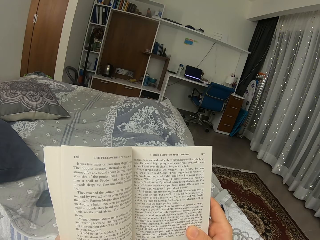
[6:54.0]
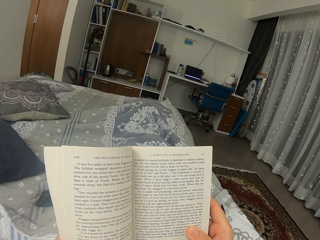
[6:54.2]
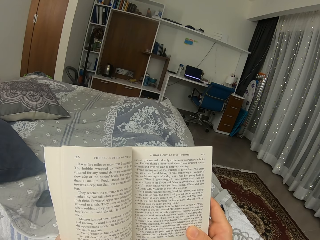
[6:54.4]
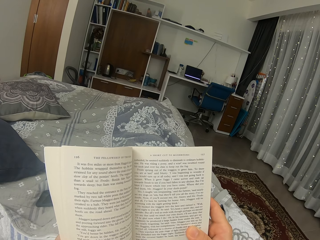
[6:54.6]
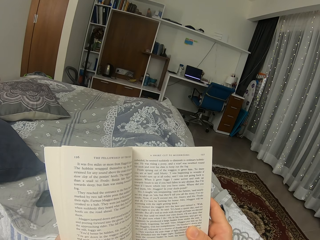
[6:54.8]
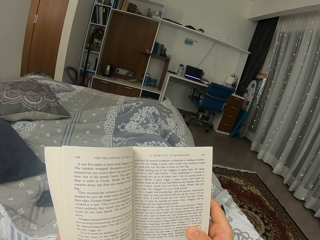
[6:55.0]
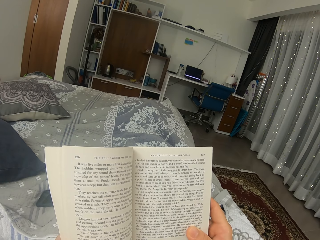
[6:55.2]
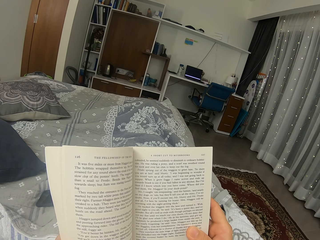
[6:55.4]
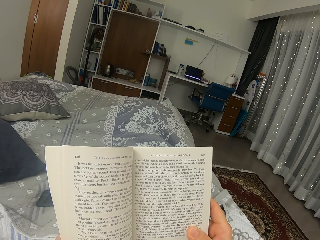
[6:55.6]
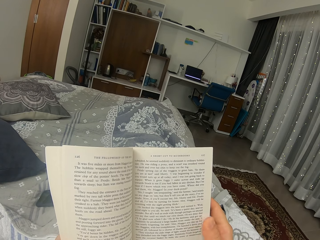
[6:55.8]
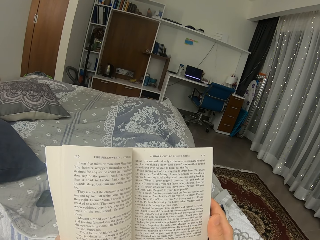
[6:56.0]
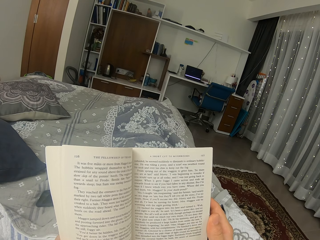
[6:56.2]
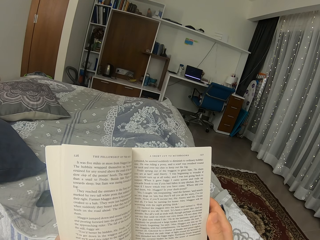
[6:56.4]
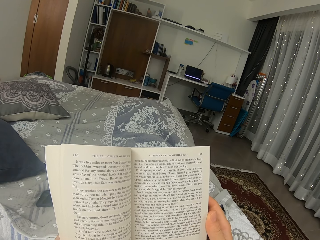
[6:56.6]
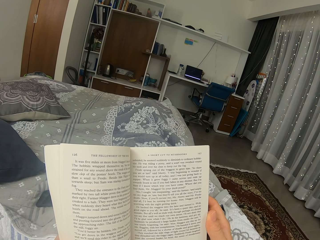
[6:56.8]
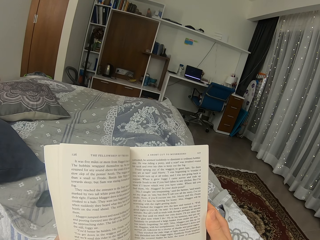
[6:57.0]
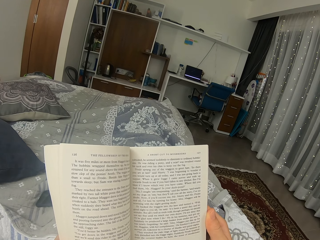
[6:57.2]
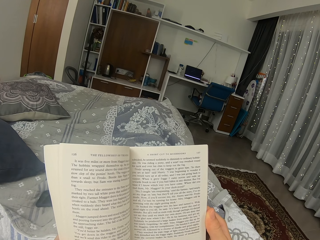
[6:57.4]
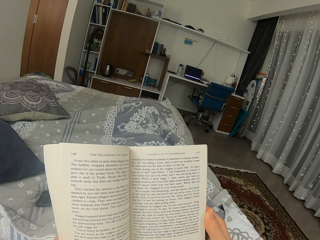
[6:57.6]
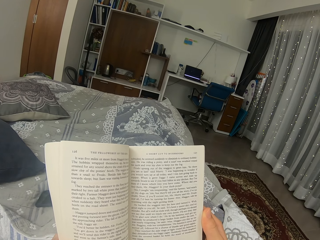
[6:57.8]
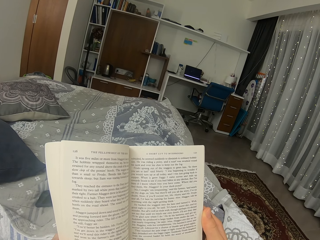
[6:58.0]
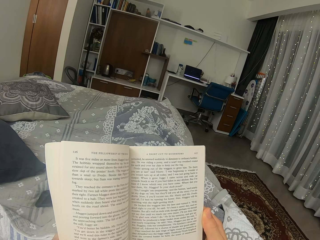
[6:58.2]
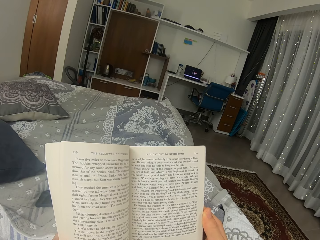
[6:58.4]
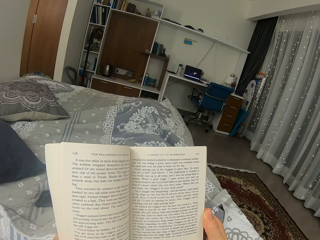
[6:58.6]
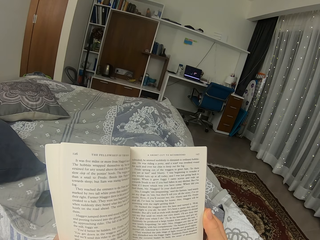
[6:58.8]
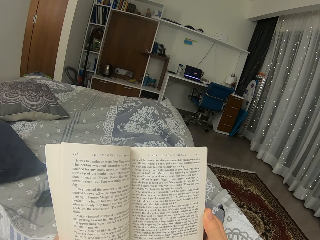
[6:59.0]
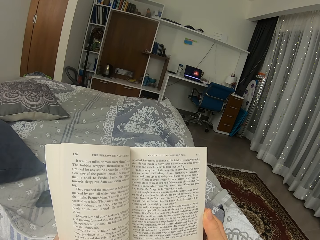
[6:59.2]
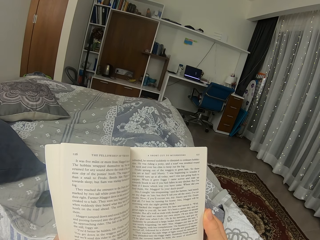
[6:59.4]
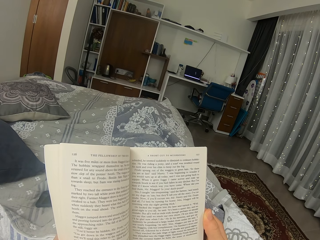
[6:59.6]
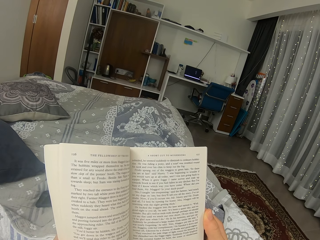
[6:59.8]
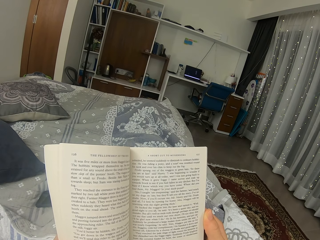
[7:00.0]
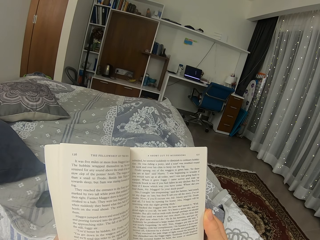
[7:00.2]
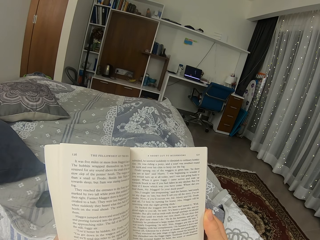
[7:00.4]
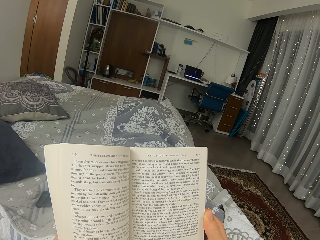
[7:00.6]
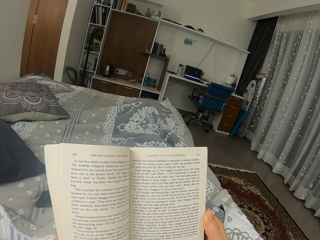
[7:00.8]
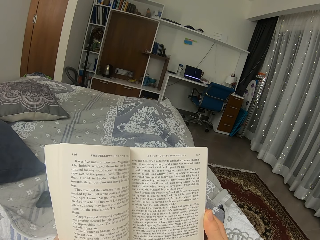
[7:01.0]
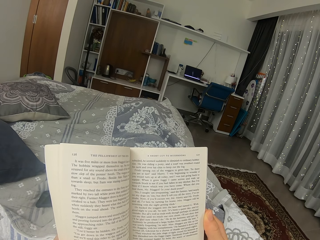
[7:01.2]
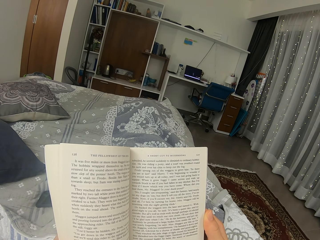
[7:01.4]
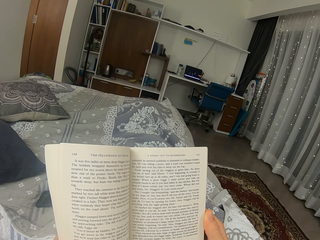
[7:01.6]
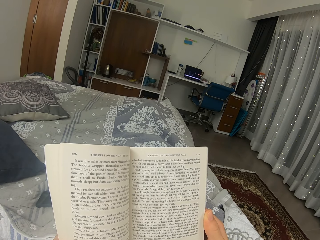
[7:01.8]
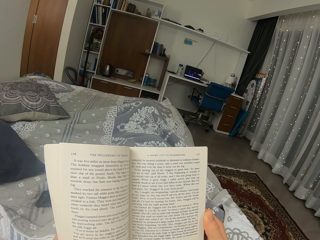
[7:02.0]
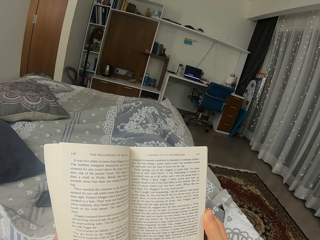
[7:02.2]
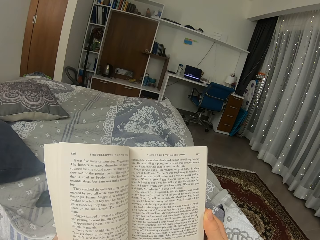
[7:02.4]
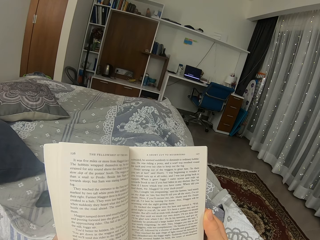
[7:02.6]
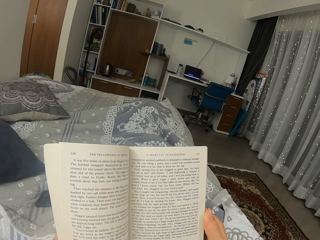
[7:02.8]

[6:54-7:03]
The camera wearer moves the thumb on the side of the book.

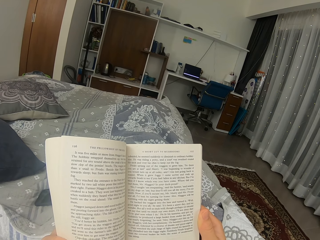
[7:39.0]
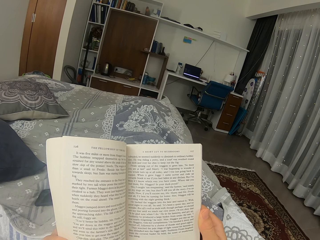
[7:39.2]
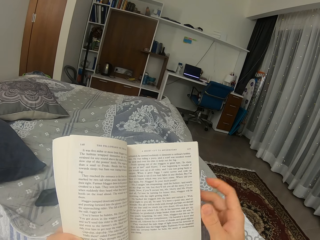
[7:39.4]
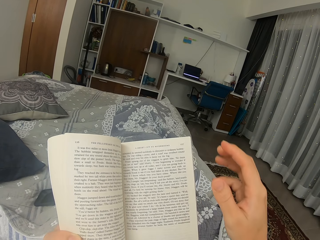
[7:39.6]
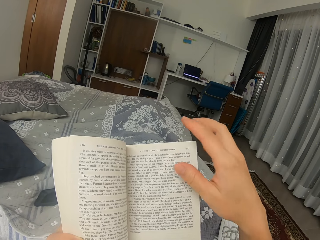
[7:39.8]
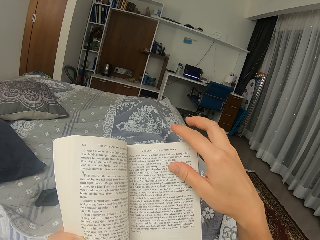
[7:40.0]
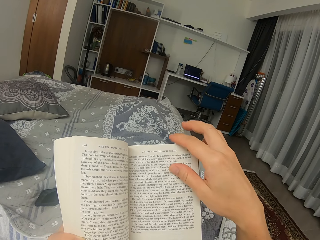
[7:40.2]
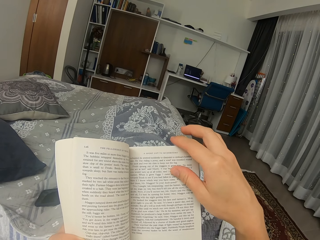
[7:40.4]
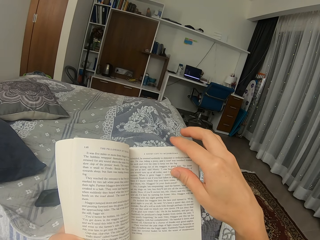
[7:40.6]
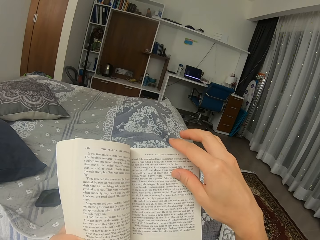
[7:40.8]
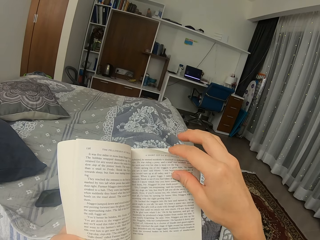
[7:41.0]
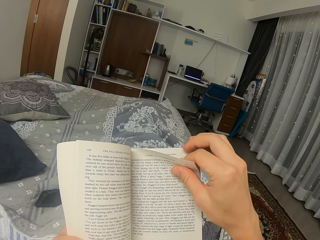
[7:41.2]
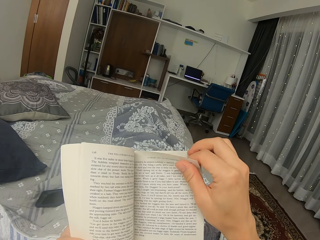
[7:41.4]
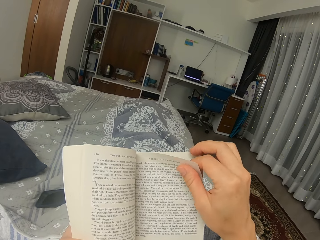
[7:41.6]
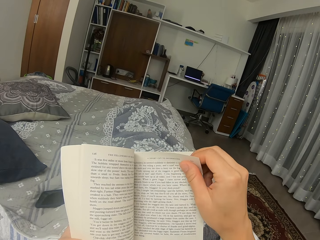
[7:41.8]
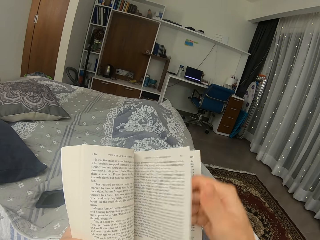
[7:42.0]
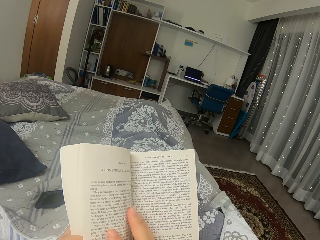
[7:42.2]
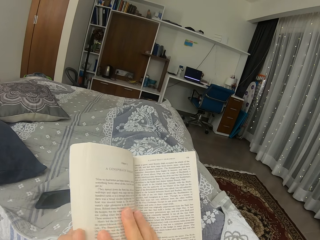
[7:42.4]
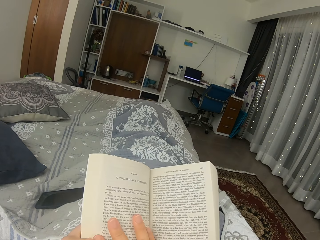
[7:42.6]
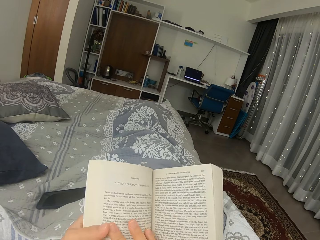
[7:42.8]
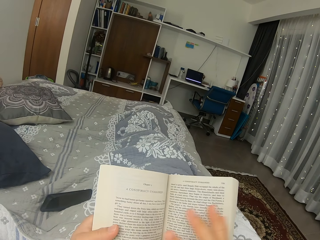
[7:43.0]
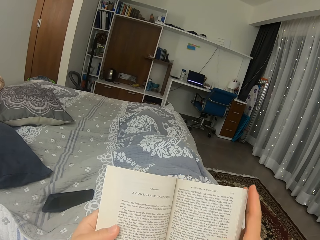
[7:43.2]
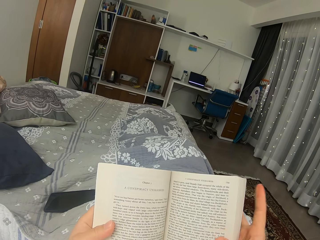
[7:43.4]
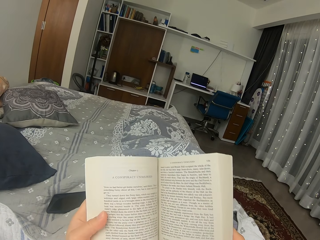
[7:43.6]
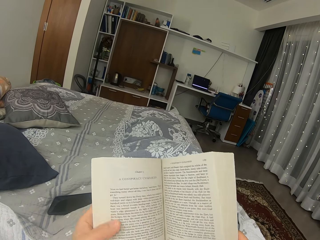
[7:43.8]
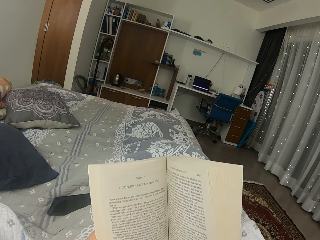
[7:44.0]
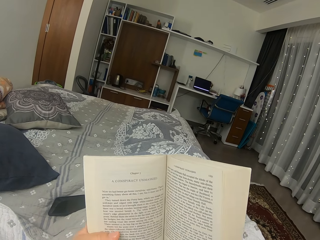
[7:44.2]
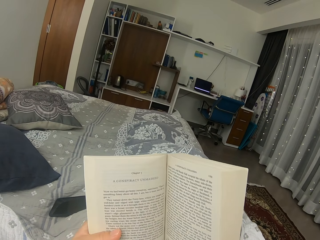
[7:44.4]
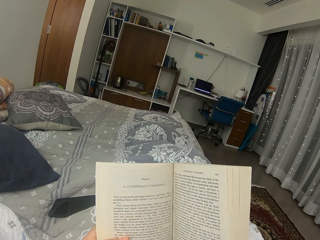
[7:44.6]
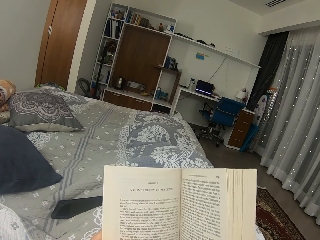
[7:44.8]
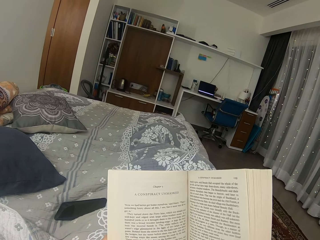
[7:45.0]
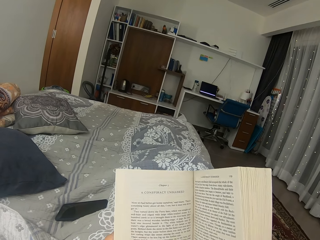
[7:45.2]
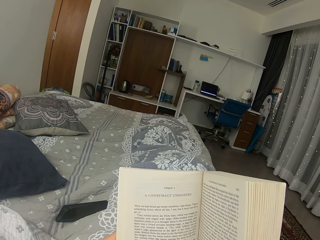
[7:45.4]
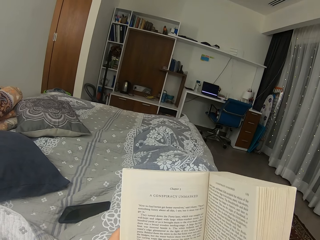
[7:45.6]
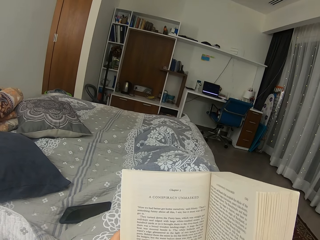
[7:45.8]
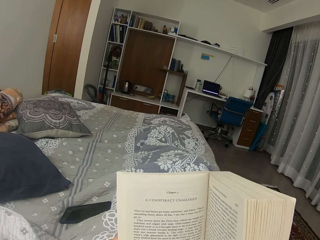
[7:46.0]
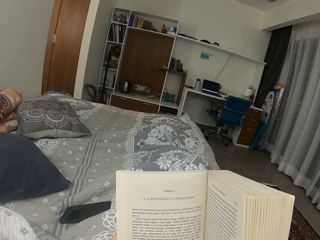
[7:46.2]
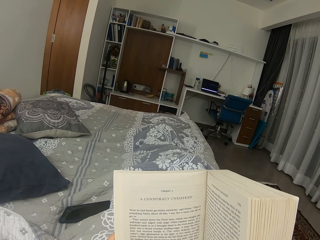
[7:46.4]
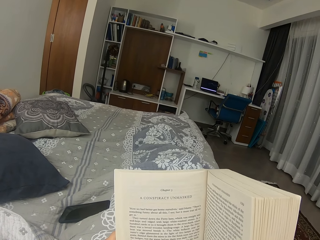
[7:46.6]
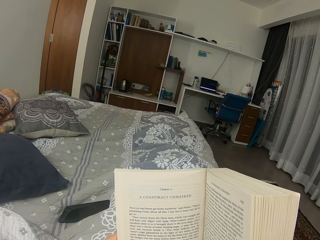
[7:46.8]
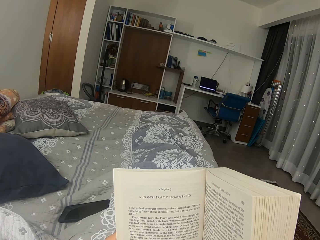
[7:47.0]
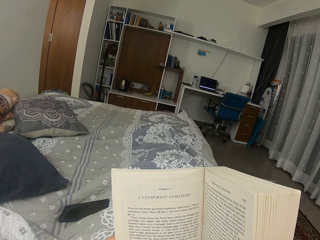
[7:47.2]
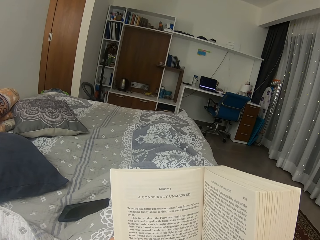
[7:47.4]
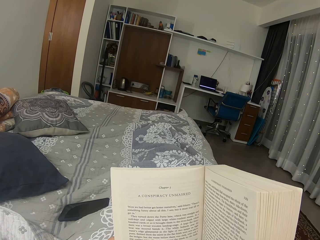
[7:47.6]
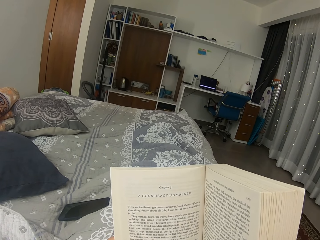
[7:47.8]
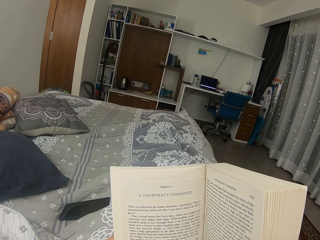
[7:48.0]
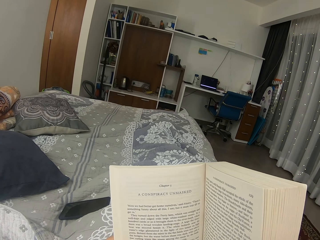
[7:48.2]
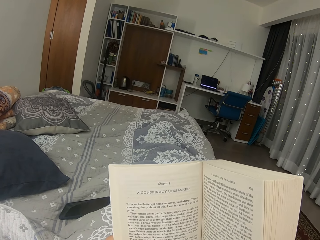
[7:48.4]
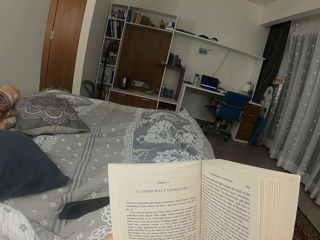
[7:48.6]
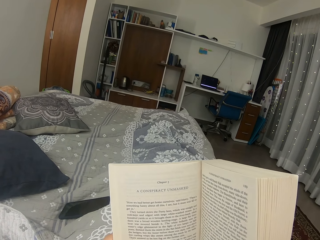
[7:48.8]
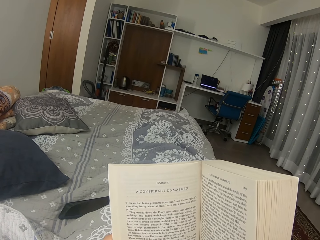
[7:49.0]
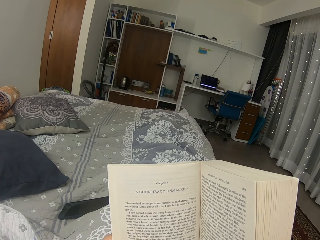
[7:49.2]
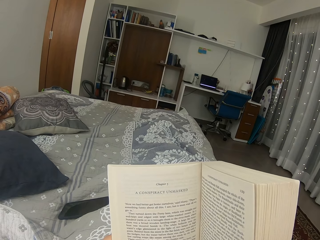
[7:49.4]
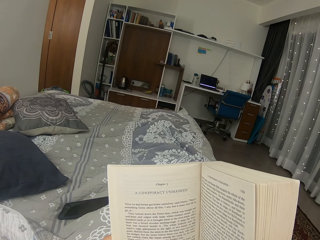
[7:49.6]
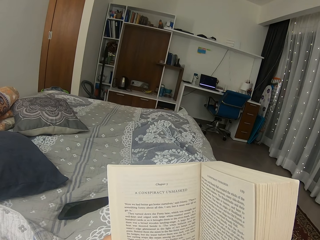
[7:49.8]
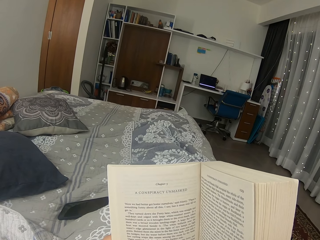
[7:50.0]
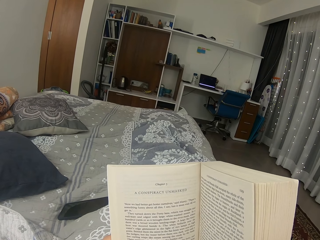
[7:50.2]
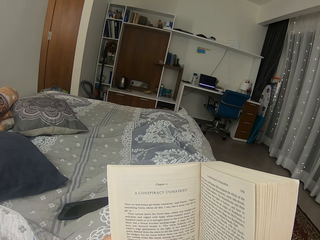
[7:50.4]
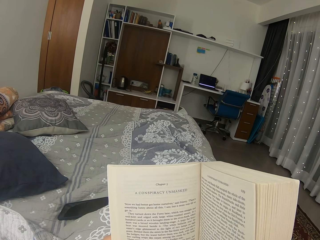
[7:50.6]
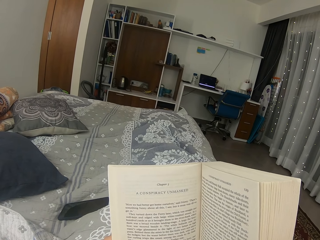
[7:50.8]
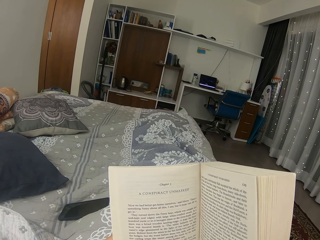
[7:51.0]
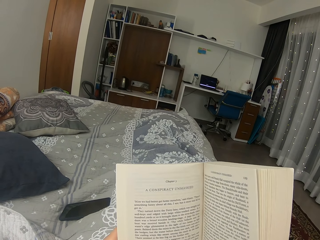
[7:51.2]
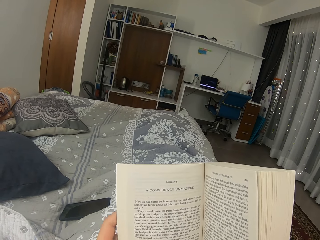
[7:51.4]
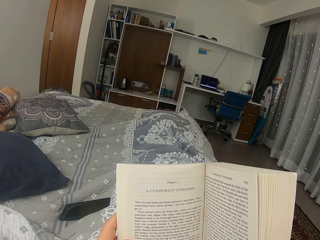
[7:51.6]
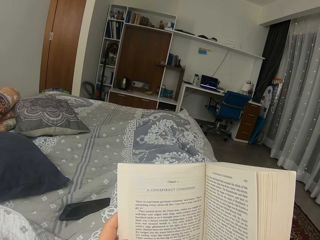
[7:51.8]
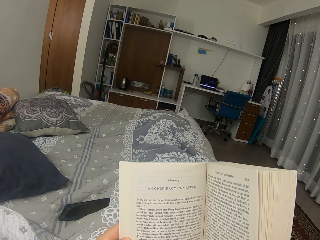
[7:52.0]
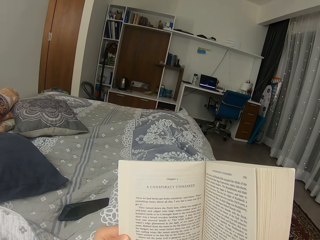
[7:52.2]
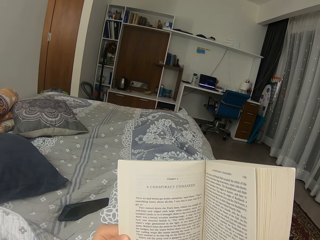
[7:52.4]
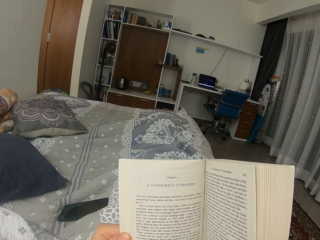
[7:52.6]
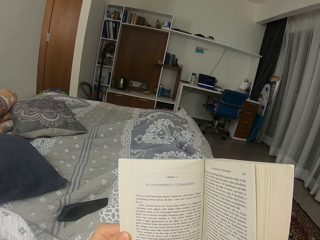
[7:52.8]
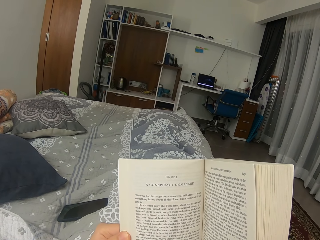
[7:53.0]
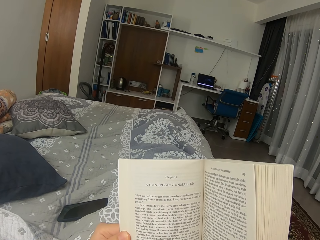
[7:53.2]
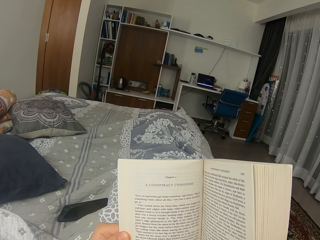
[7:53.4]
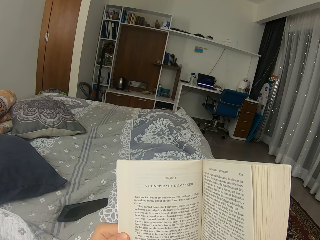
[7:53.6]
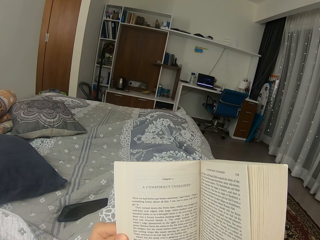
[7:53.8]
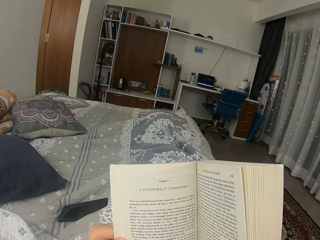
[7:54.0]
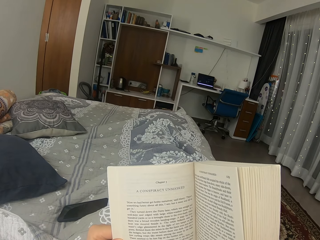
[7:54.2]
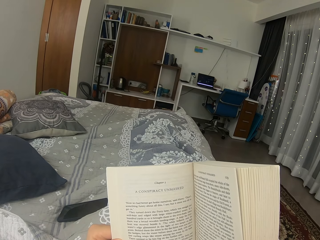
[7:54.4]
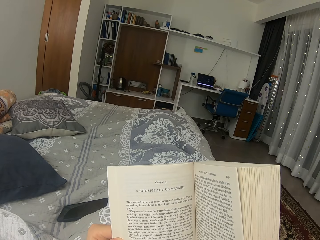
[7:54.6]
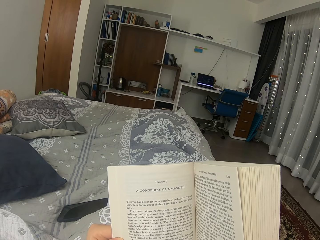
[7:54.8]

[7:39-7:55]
The camera wearer turns the page of the book. They read the book. They shake the book.
